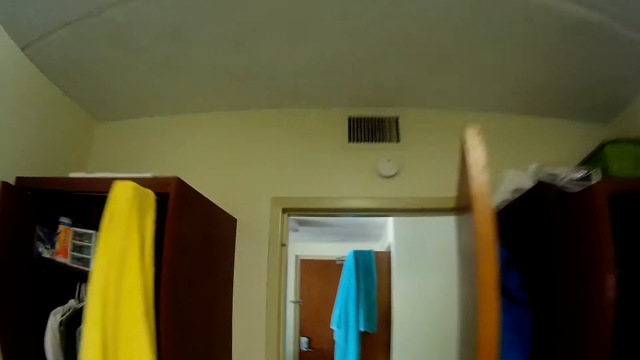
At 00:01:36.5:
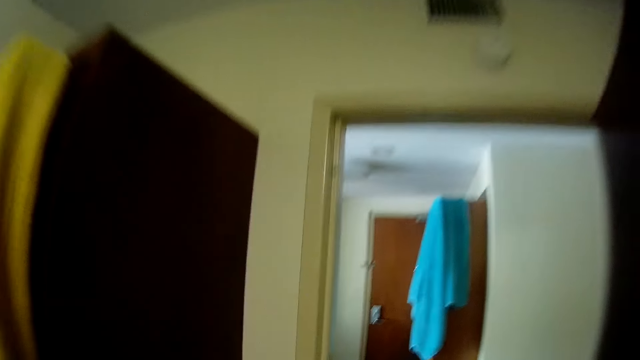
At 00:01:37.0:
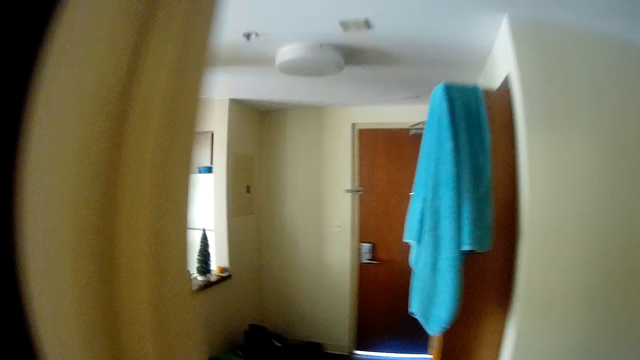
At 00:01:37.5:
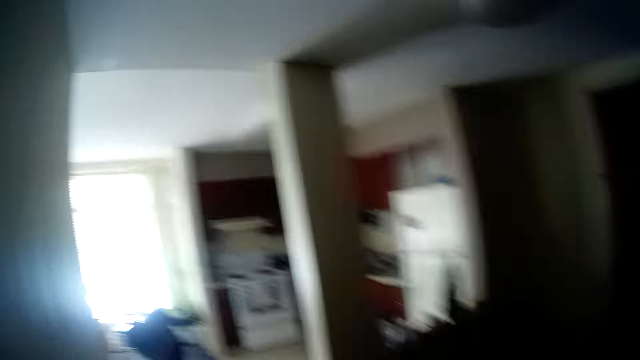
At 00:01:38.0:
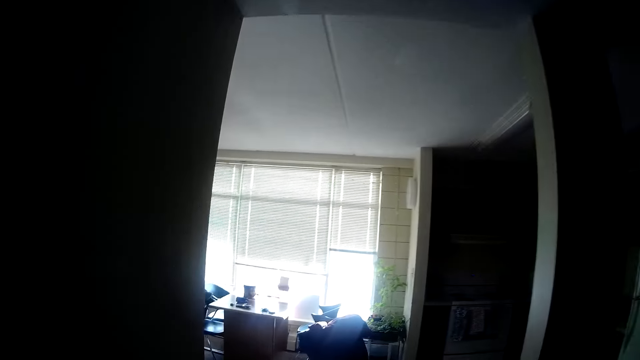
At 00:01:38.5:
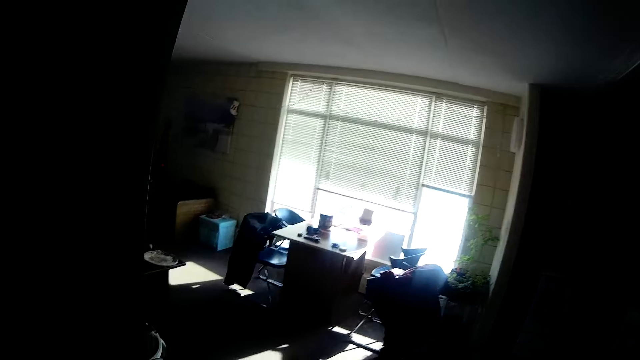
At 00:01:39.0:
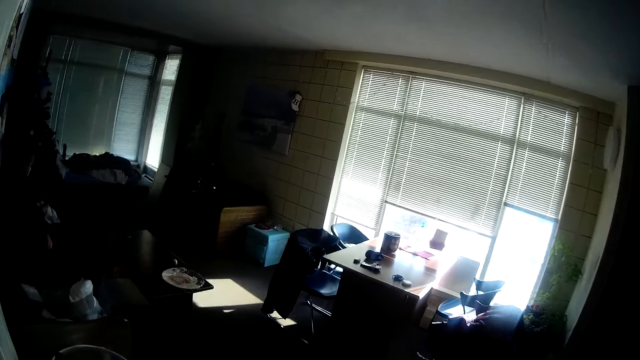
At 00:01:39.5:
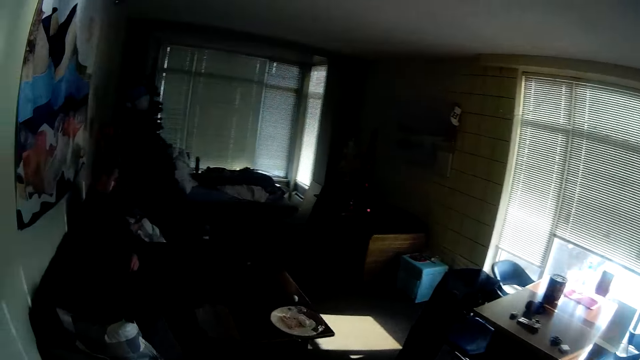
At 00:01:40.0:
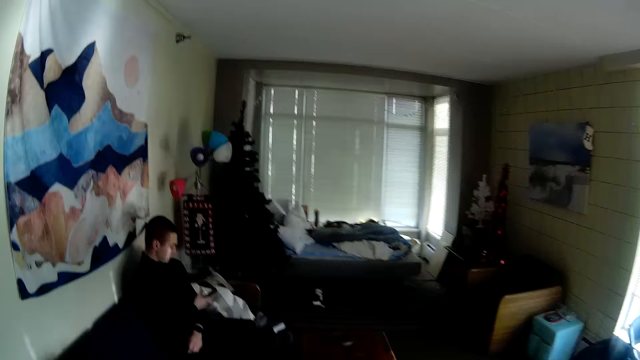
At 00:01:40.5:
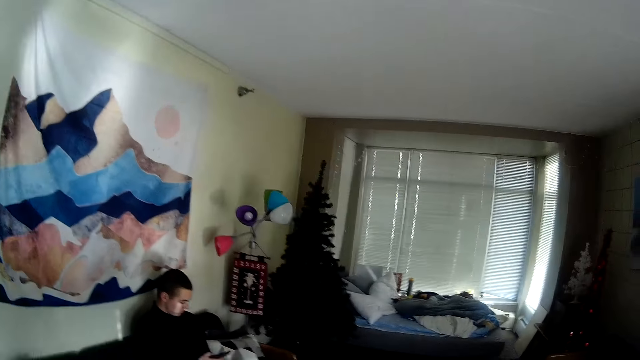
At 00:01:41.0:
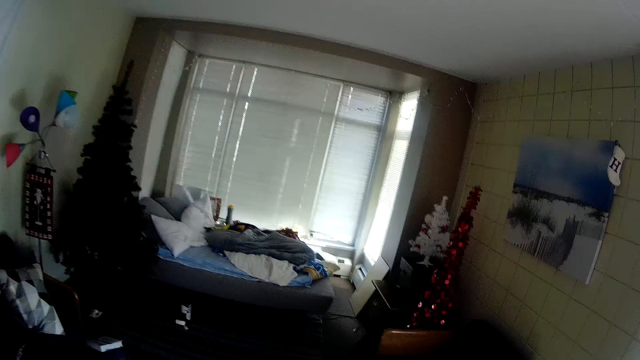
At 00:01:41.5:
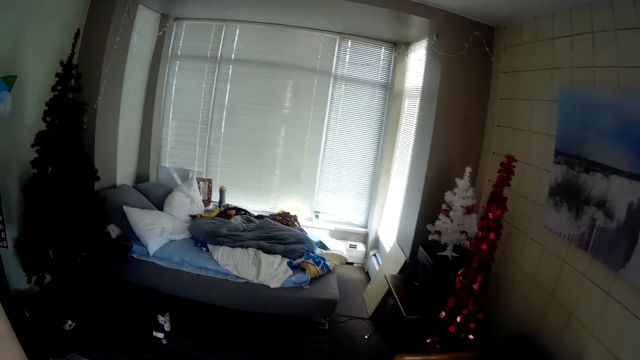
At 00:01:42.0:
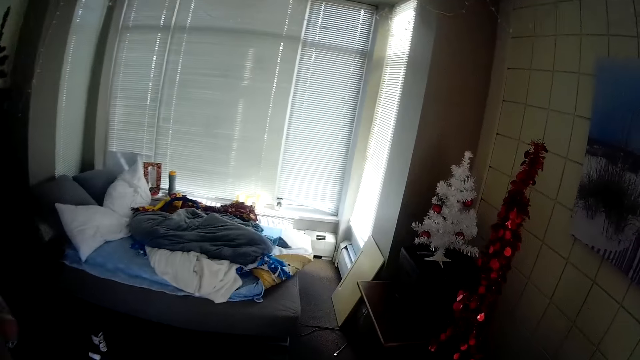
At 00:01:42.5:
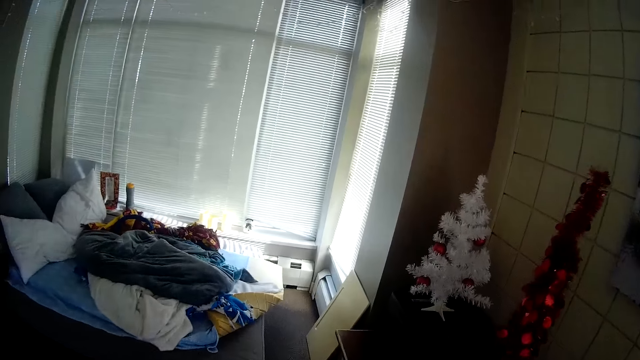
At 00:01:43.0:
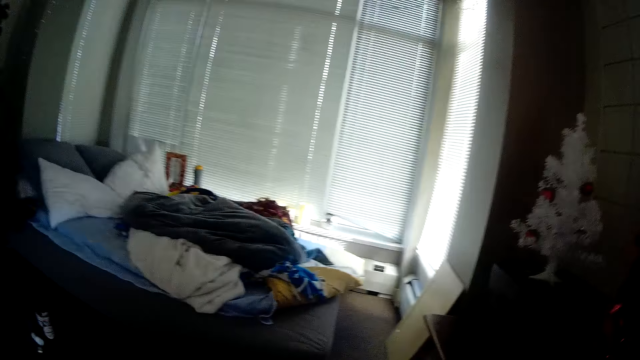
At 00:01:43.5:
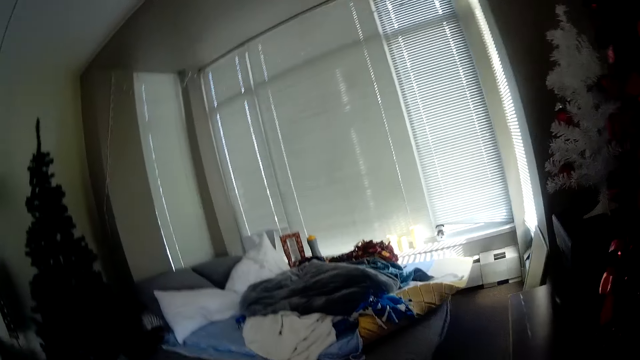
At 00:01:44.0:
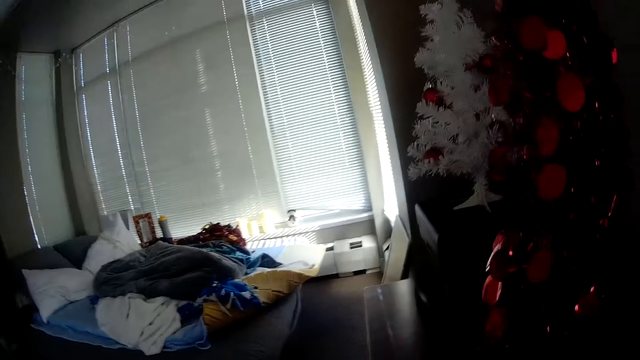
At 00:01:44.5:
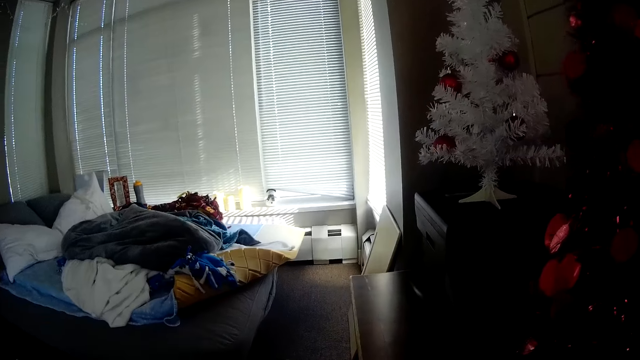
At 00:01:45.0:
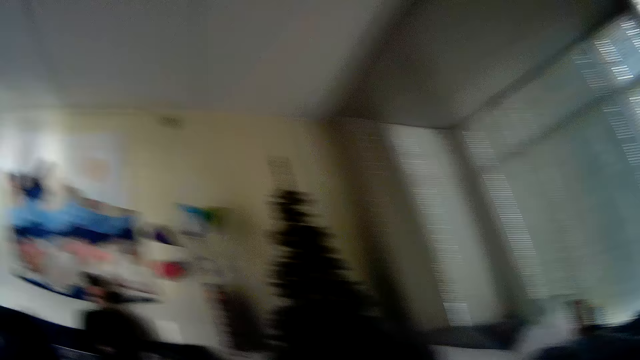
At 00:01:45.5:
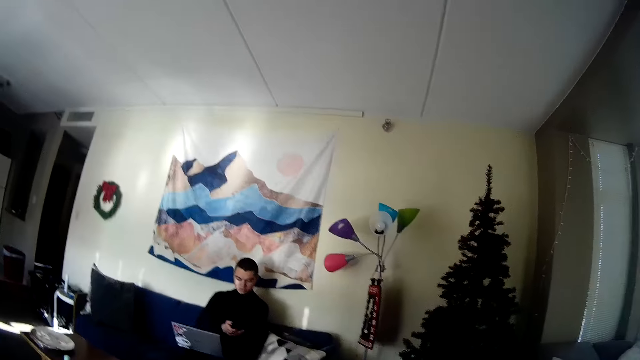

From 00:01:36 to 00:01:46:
The camera wearer walks in another room. A man operates a phone with his right hand. The man sits on a chair. The camera wearer sits down.

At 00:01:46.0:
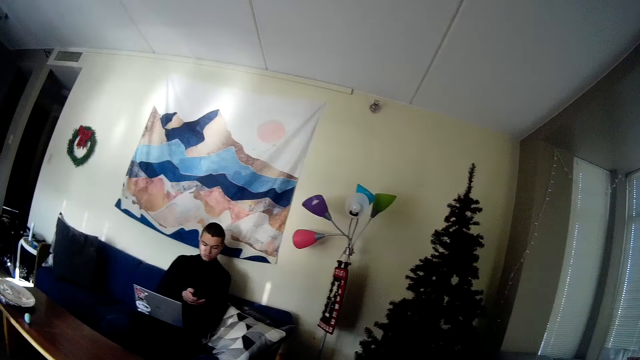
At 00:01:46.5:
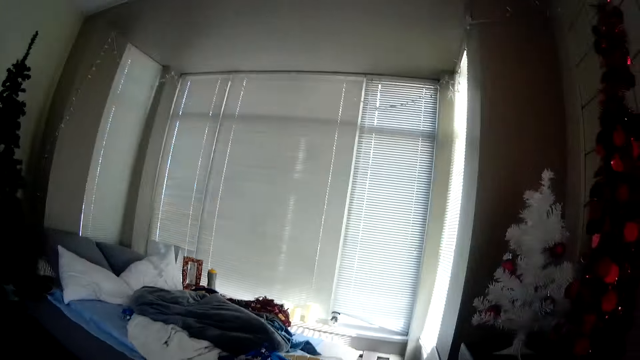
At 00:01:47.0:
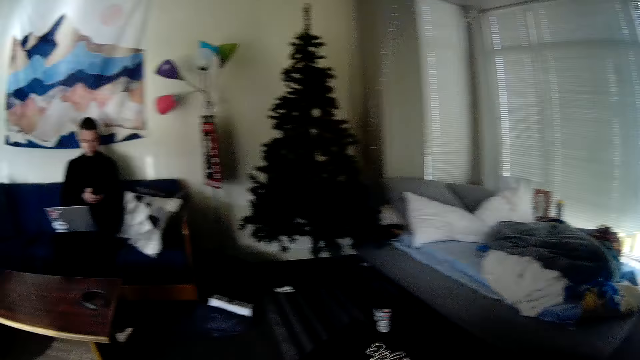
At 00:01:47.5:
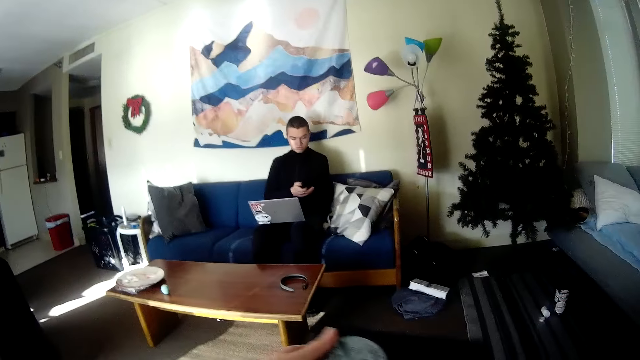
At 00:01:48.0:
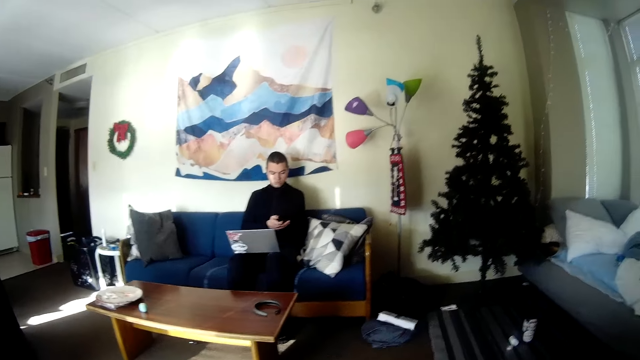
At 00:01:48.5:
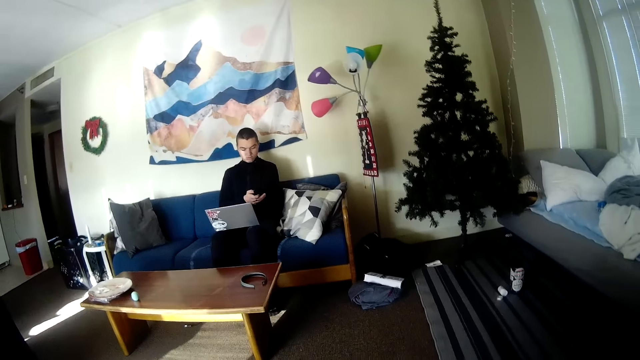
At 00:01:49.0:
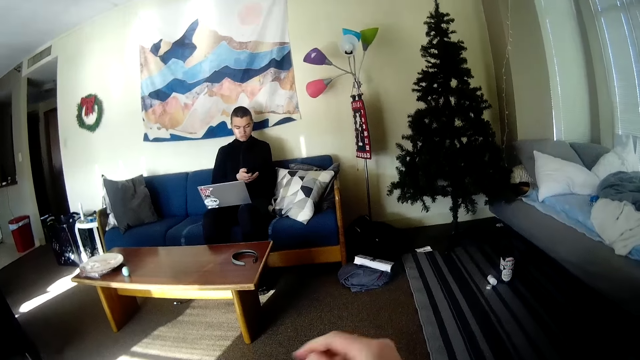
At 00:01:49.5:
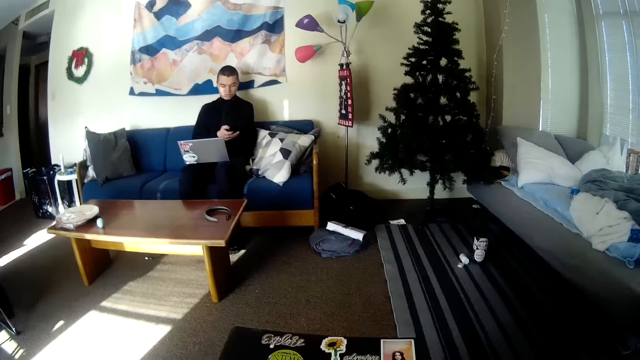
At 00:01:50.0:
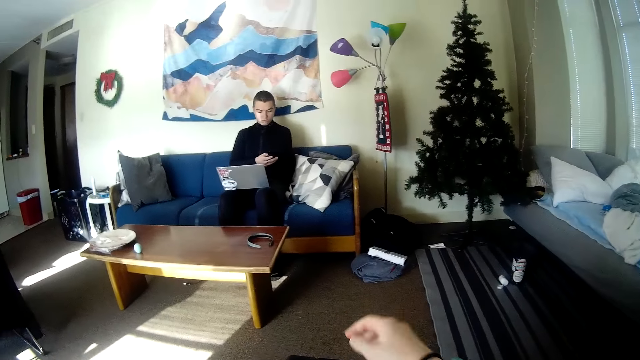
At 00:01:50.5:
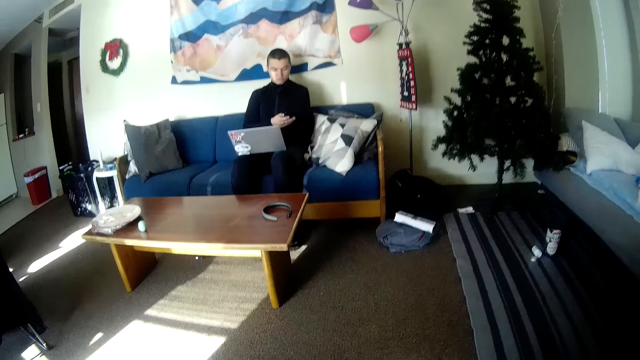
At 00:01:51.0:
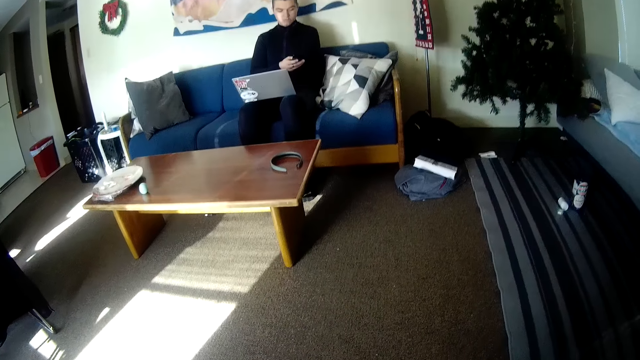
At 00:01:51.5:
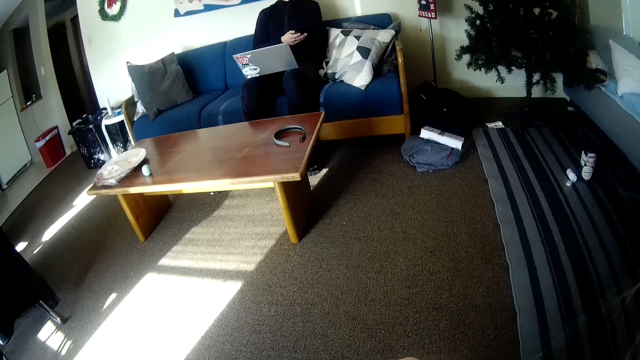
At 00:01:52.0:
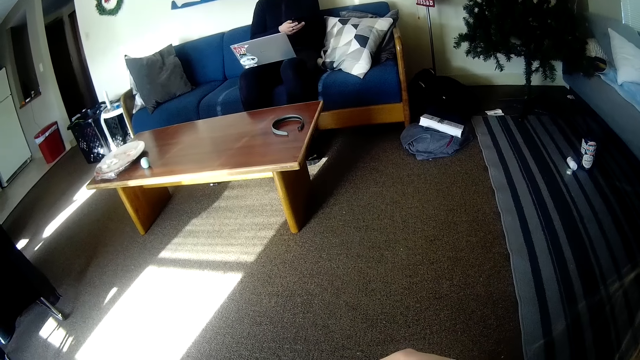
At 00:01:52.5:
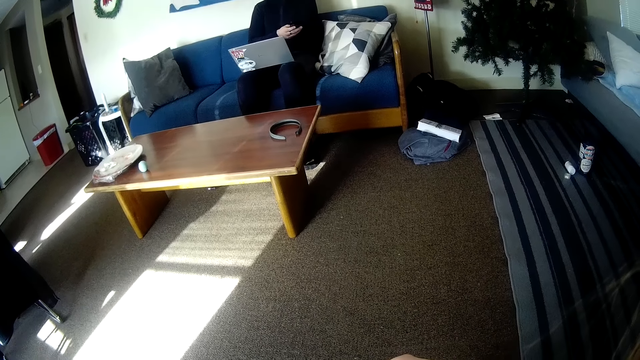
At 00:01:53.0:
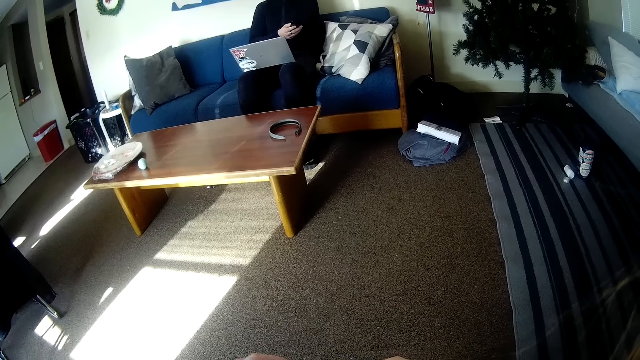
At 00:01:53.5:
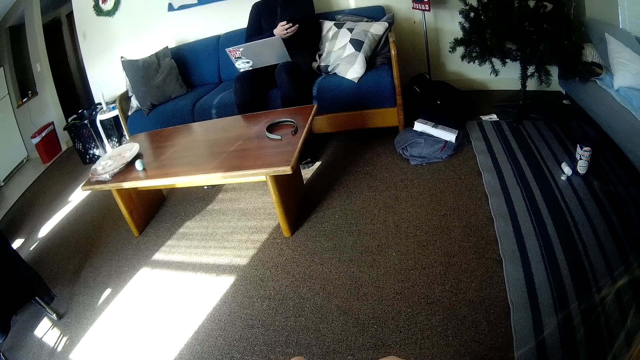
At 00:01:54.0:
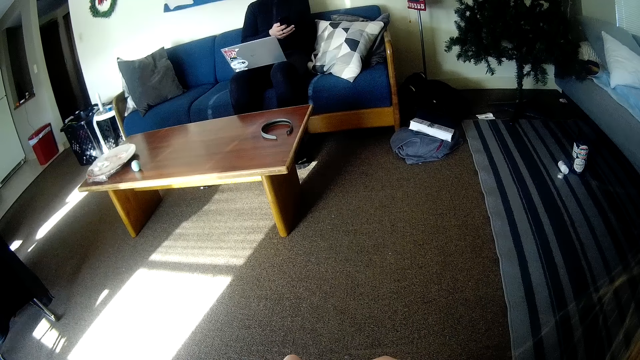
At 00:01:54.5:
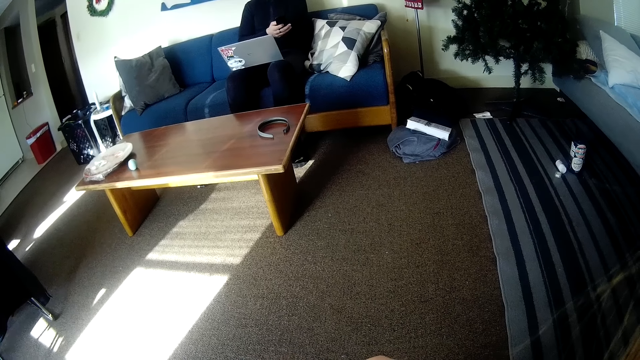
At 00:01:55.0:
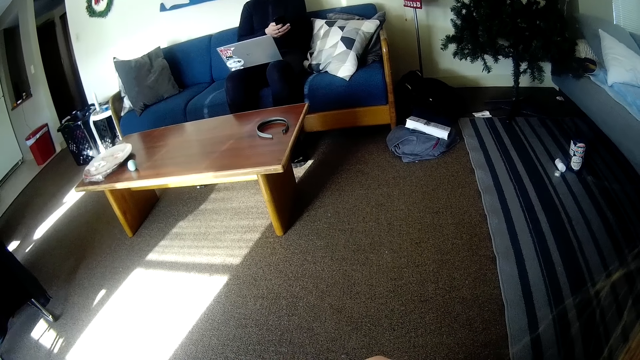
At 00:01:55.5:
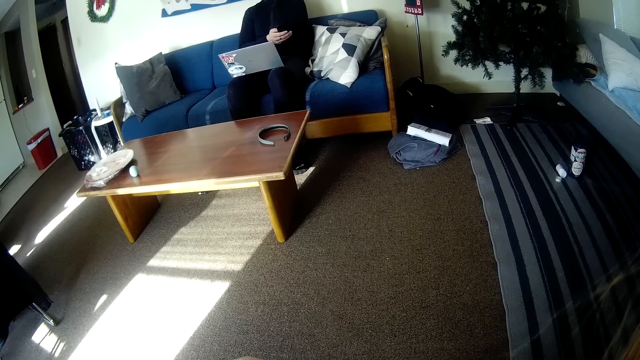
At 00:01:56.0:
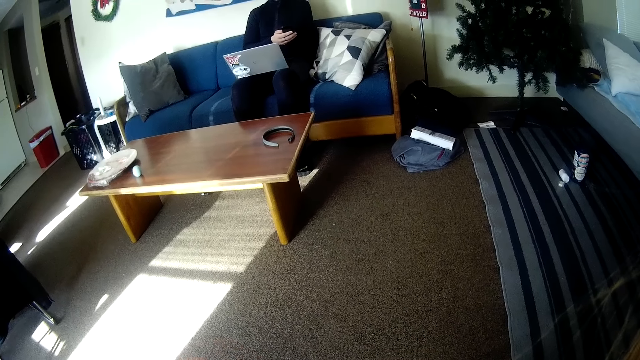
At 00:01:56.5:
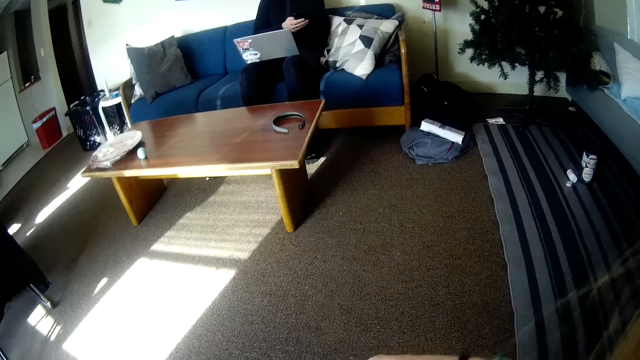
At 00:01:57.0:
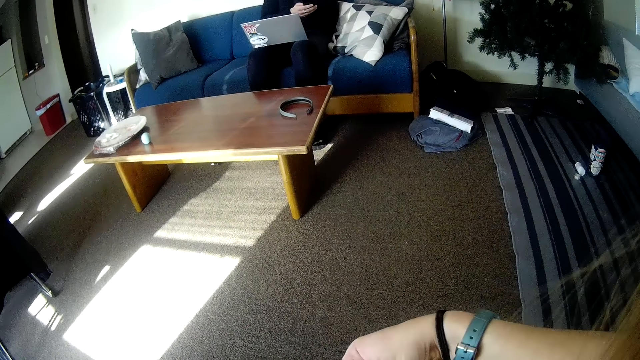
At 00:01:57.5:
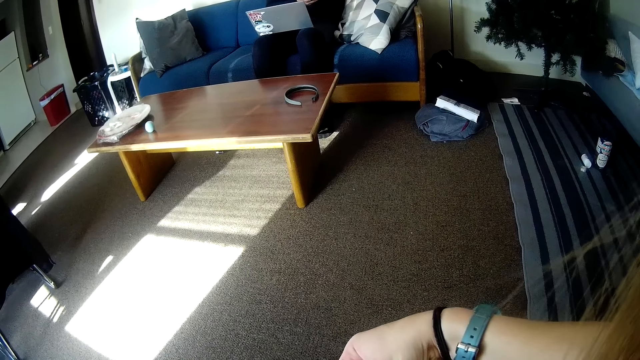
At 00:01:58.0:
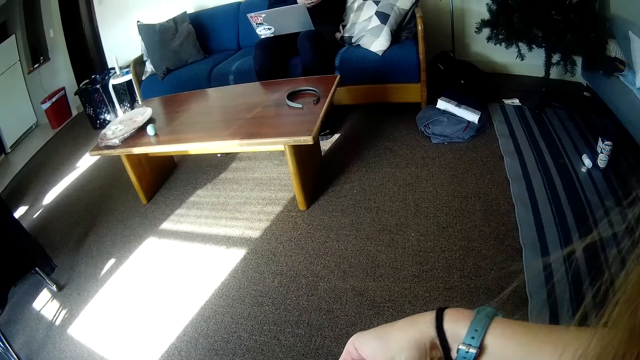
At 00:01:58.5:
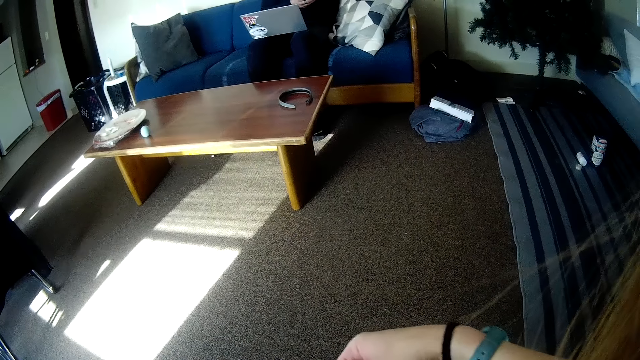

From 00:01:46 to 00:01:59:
The camera wearer picks up a book. A man holds a laptop on his lap with his right hand. The camera wearer sits on a chair. She holds the book on her lap with her left hand. She places the book on her lap. She moves her hand. The man operates his phone. The camera wearer moves her right hand.
